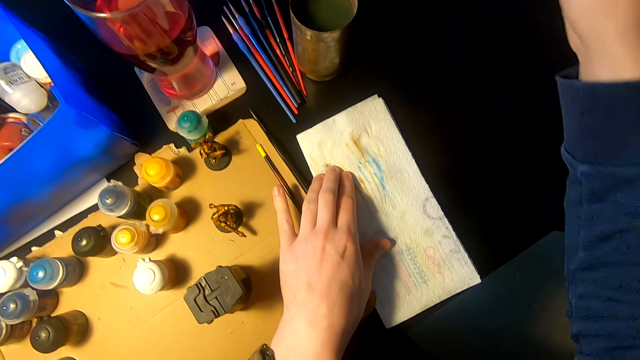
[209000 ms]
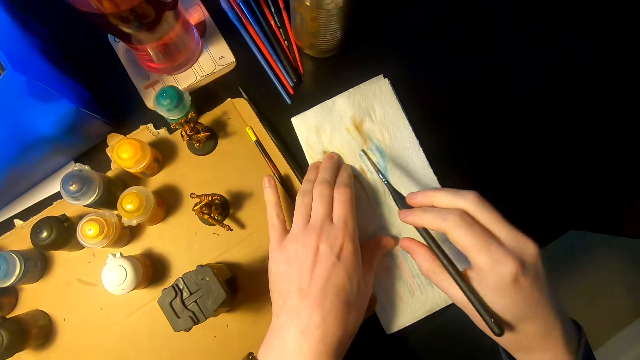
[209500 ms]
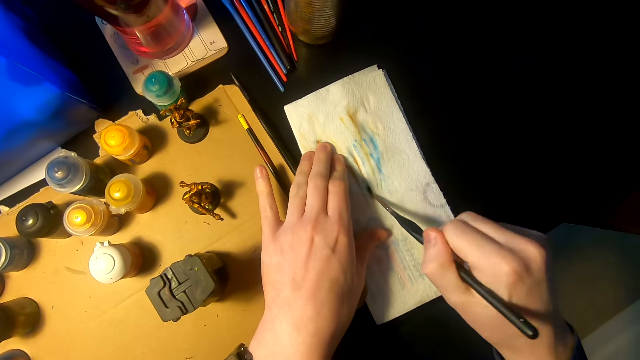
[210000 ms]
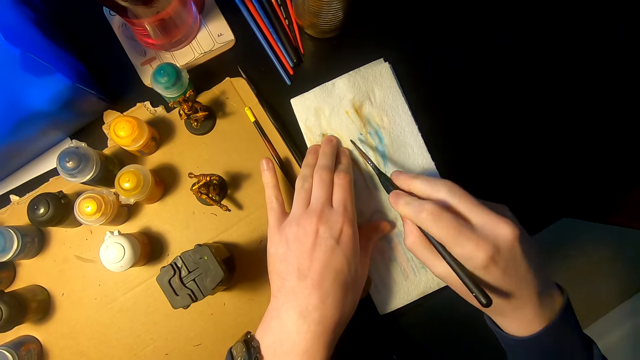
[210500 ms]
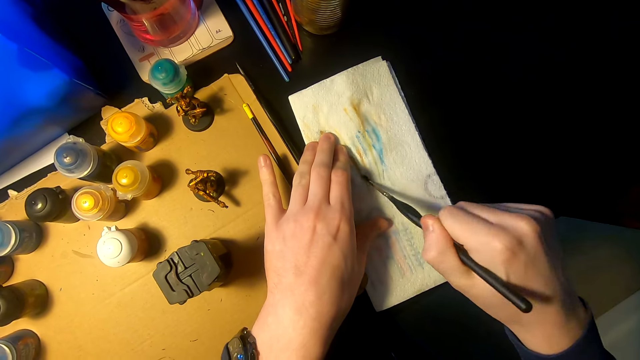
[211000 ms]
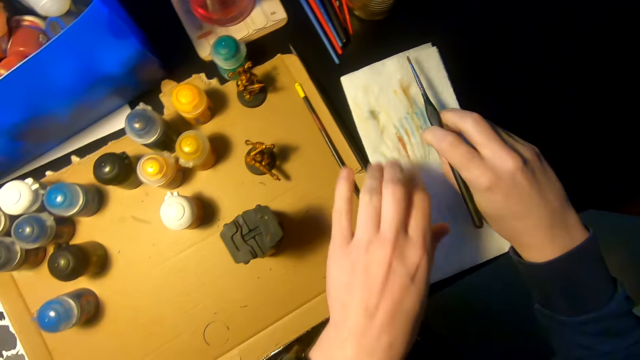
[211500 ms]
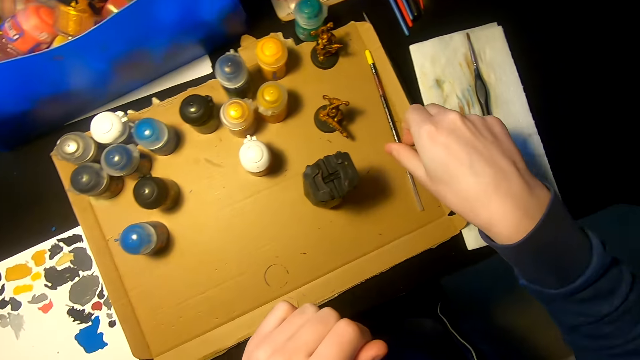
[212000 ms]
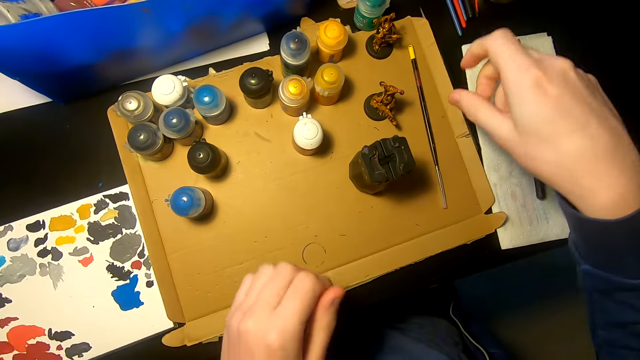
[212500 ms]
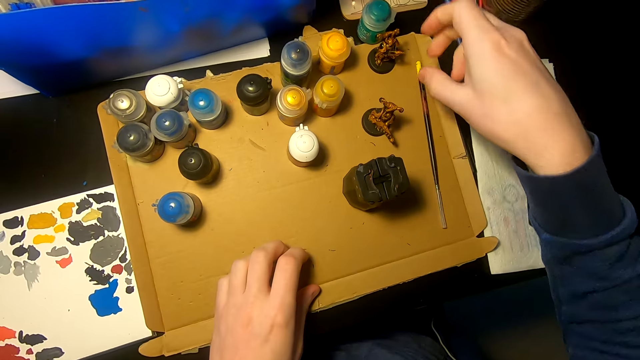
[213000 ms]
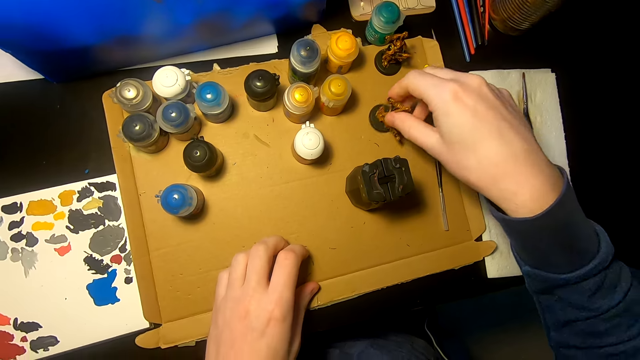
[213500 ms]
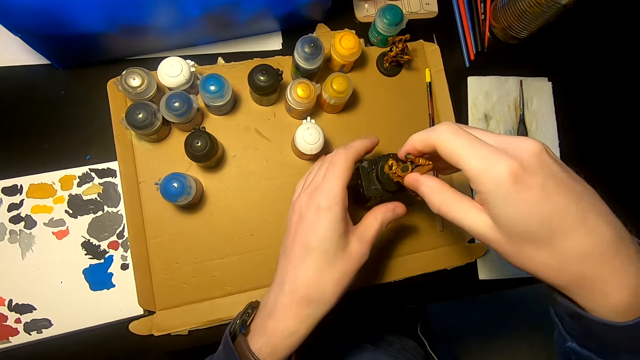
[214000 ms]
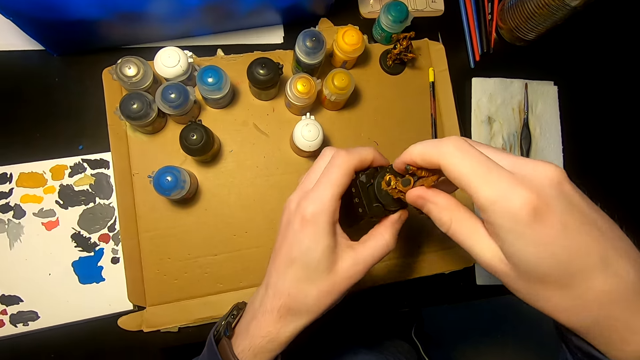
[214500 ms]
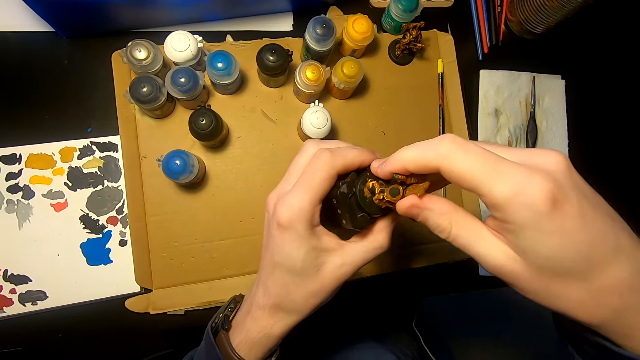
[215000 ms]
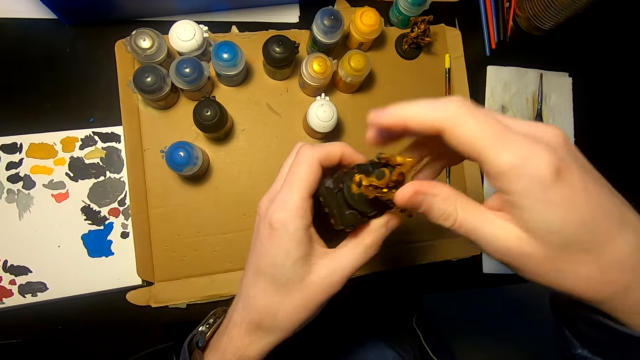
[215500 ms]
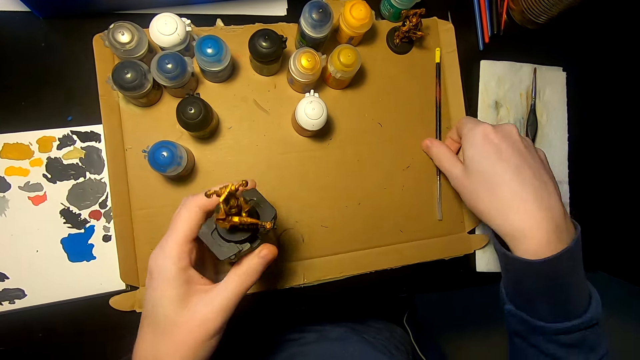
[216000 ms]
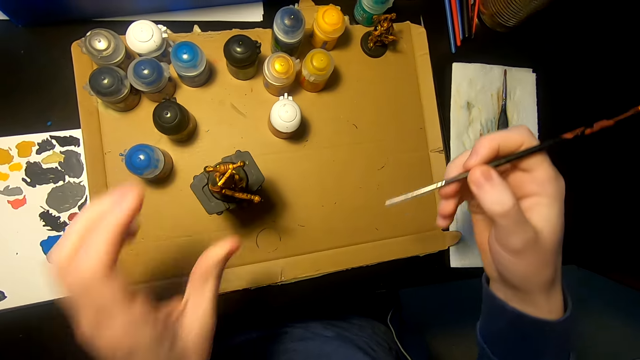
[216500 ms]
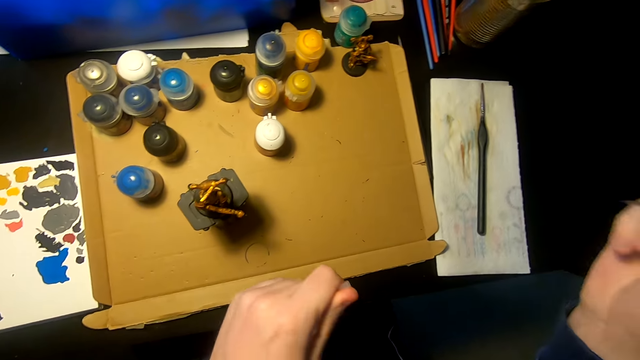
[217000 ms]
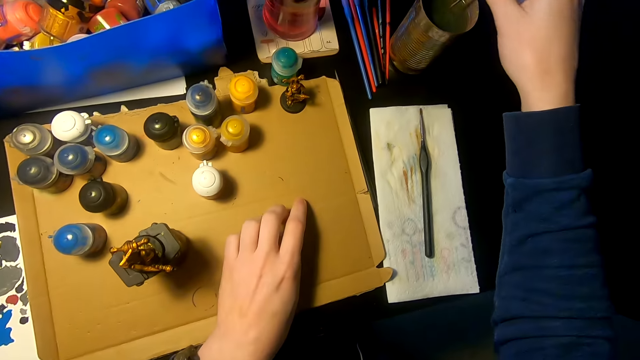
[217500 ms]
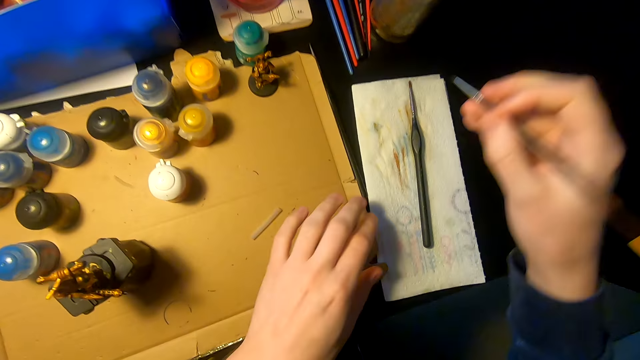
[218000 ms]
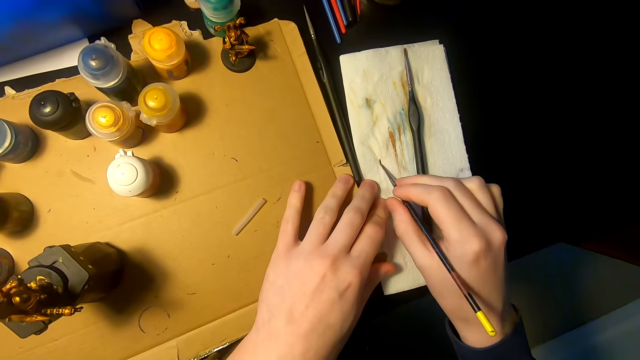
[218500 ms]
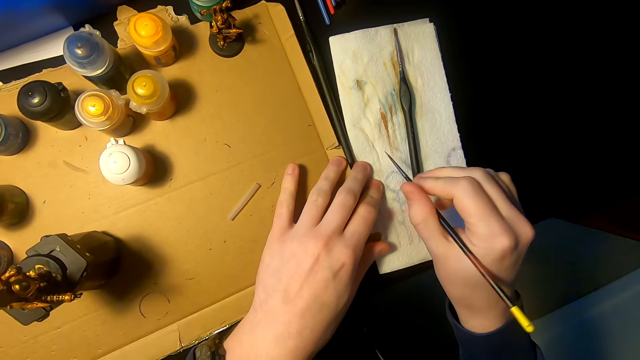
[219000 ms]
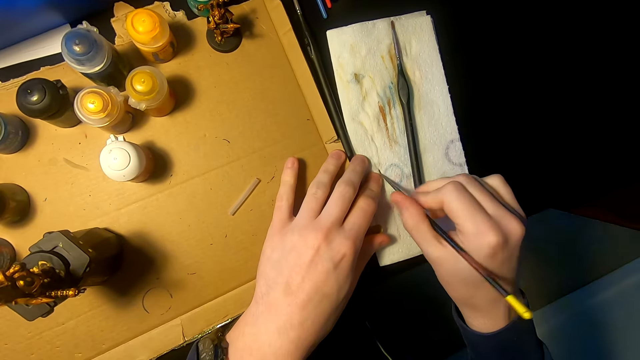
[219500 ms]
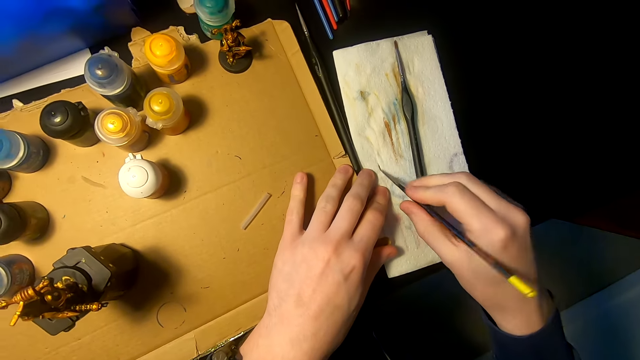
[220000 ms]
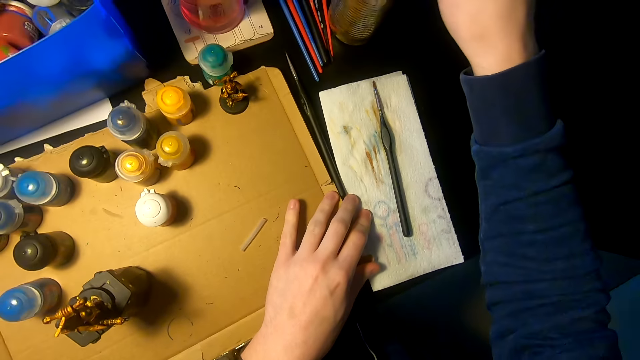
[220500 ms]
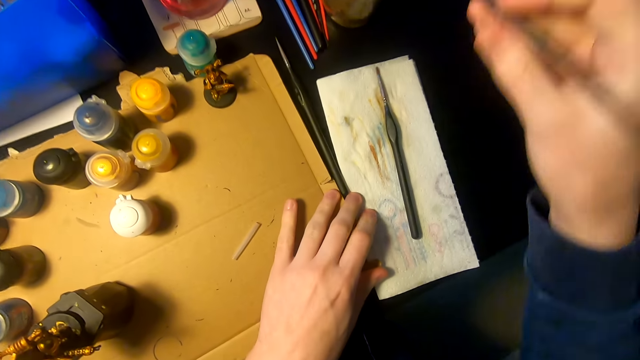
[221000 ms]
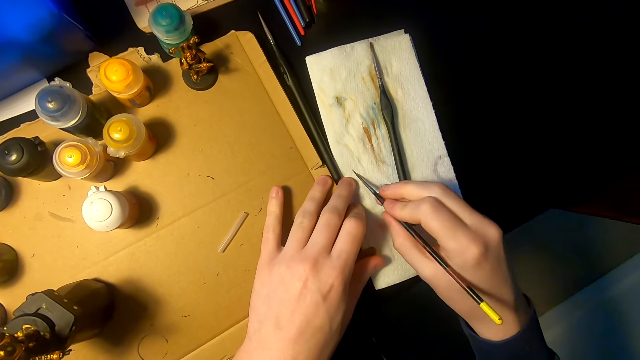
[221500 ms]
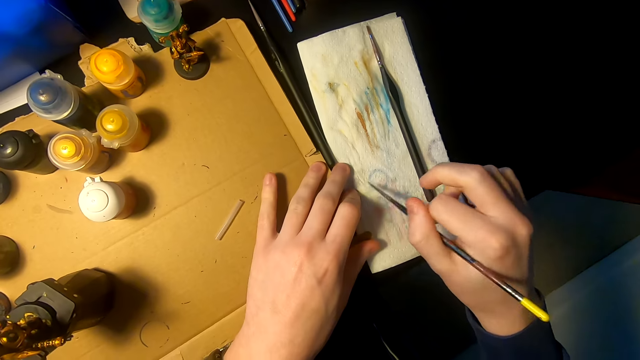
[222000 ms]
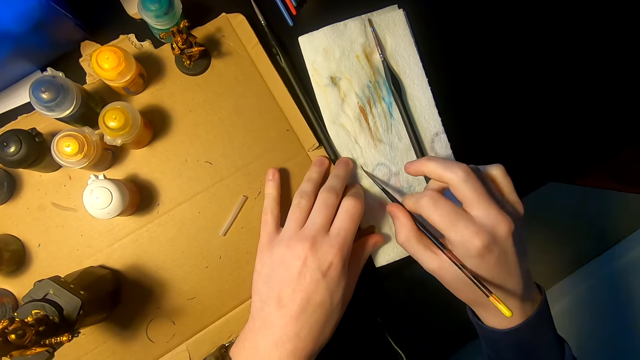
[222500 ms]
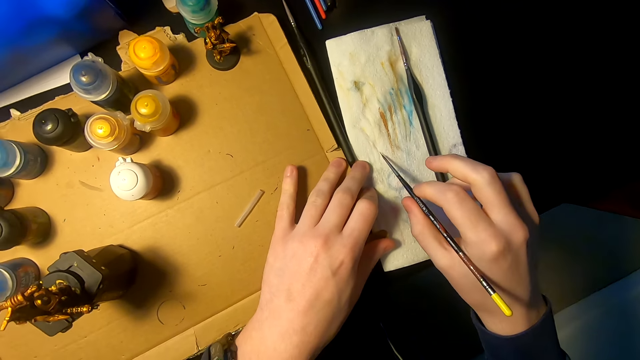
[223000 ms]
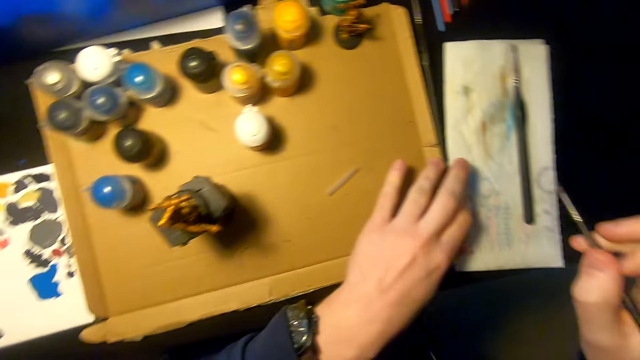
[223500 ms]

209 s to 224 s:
The camera wearer wipes the painting brush on a piece of paper. They hold the paintbrush. They place the painting brush on top of the piece of paper. They hold the monument or model sculpture. They fix the model sculpture. They hold the paintbrush. They pick up a painting brush. They dip the brush in the paints. They wipe the painting brush on the piece of paper. They dip the brush in the paints. They wipe the painting brush on the piece of paper.

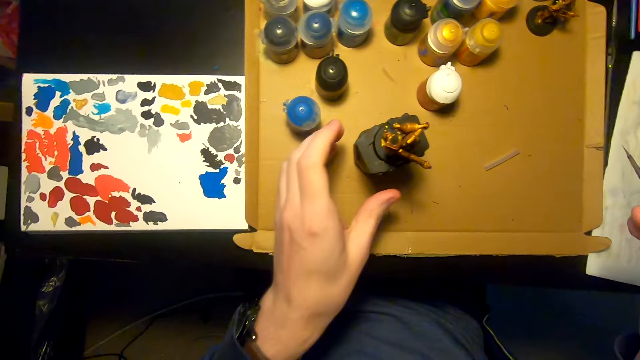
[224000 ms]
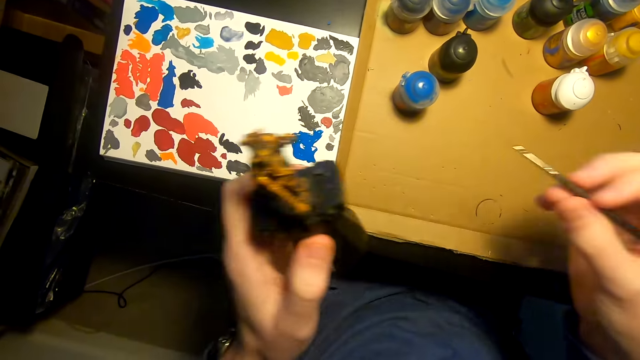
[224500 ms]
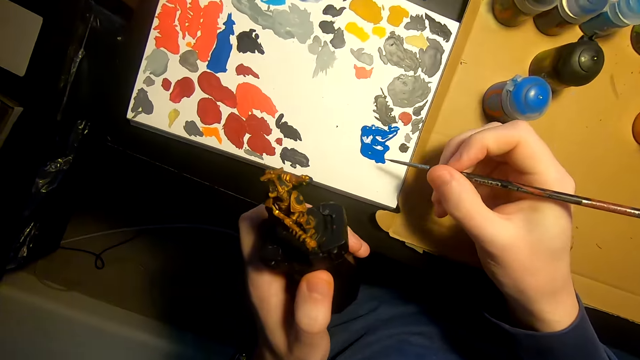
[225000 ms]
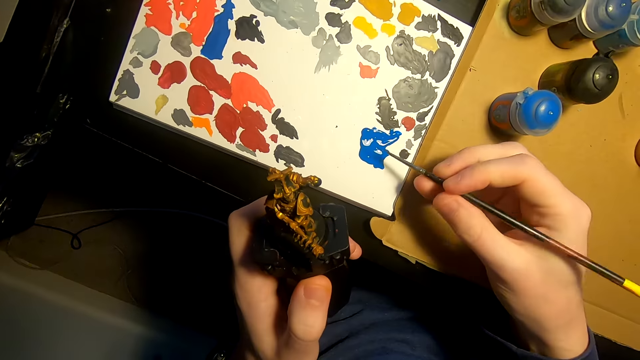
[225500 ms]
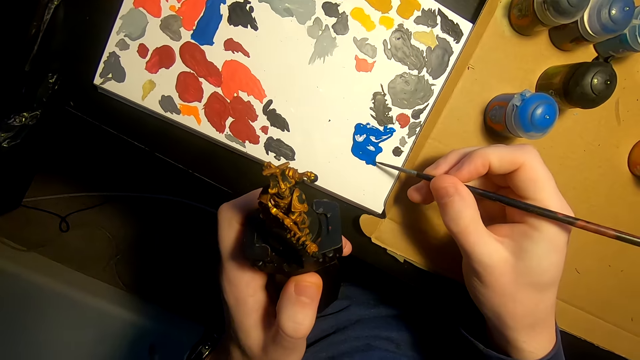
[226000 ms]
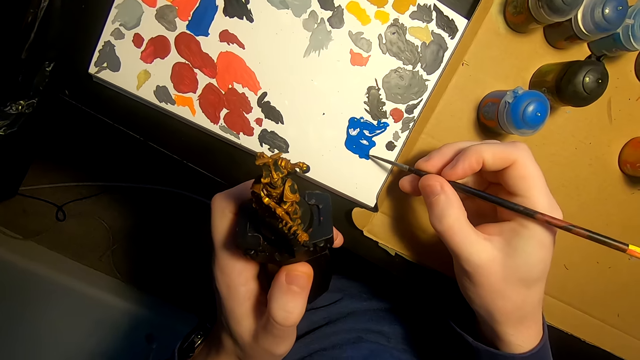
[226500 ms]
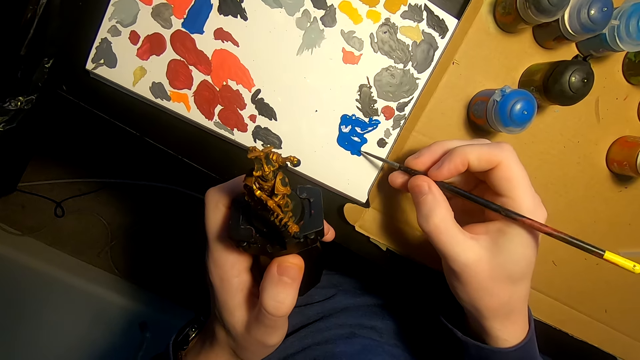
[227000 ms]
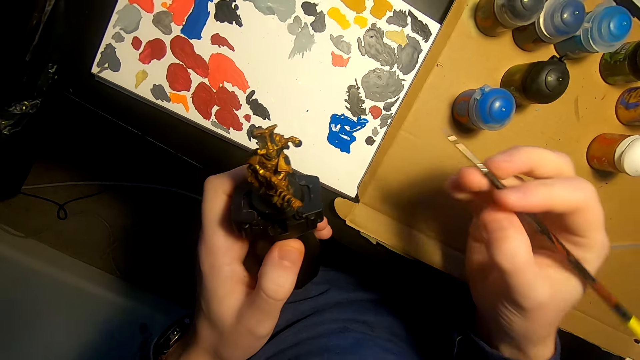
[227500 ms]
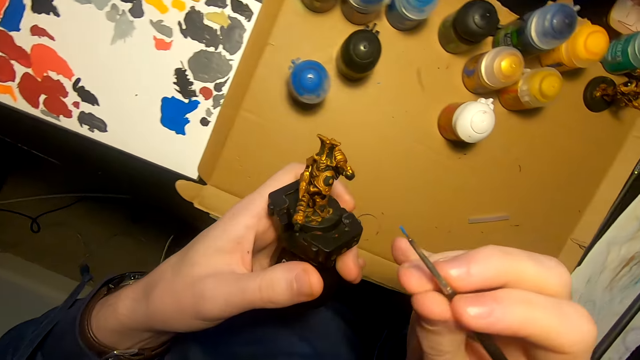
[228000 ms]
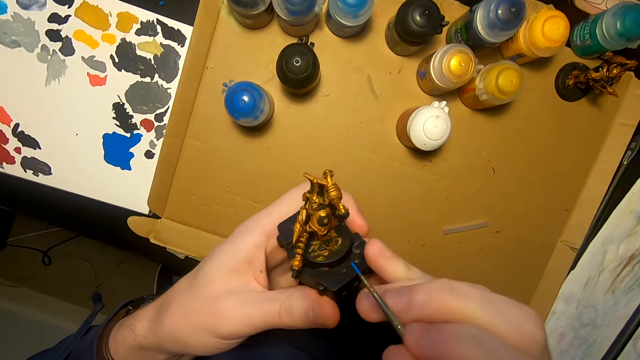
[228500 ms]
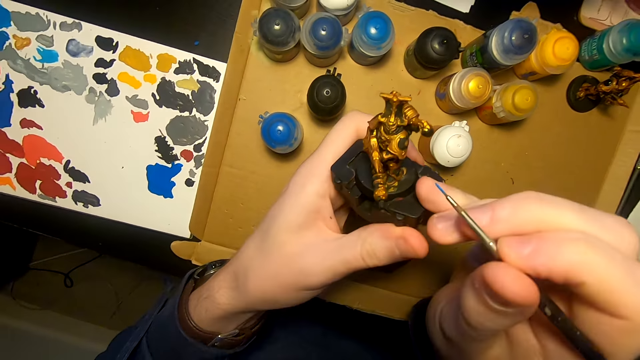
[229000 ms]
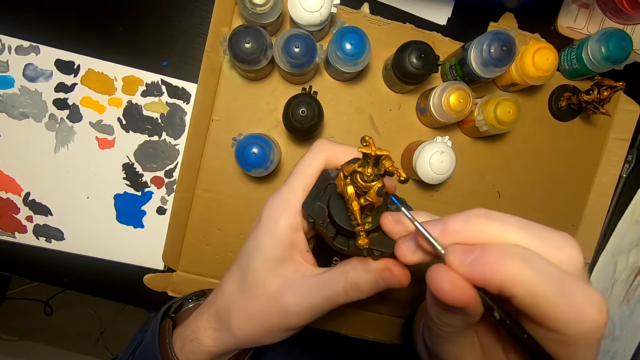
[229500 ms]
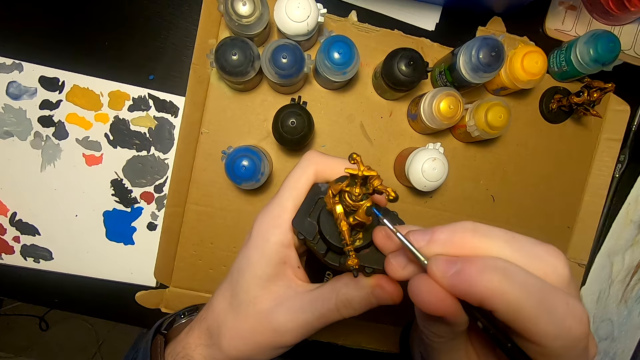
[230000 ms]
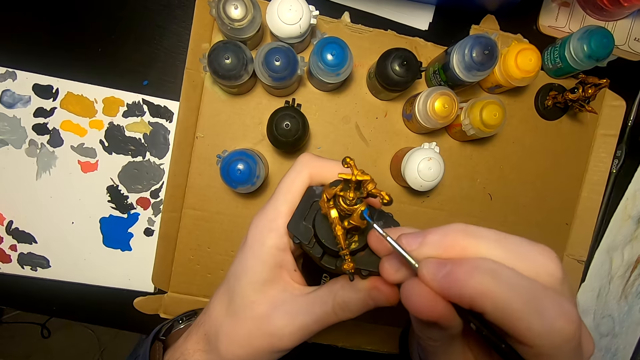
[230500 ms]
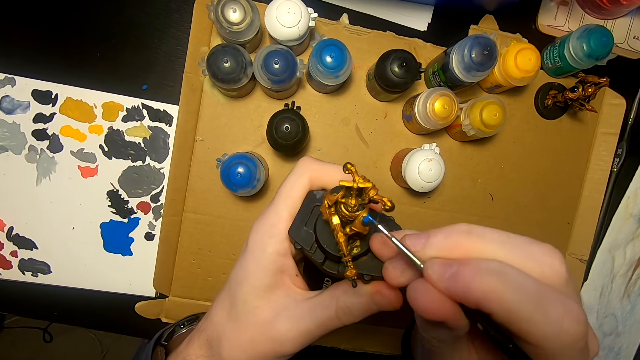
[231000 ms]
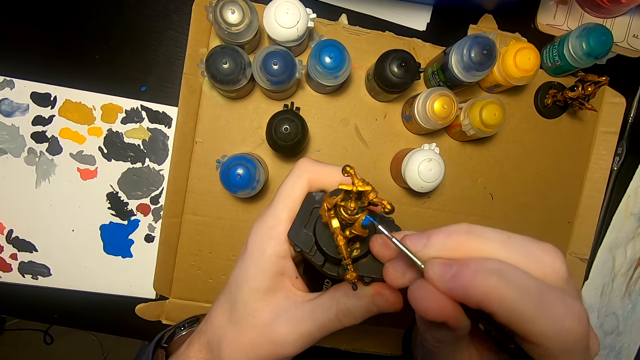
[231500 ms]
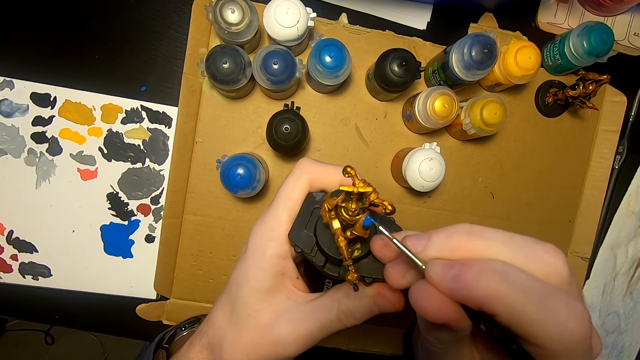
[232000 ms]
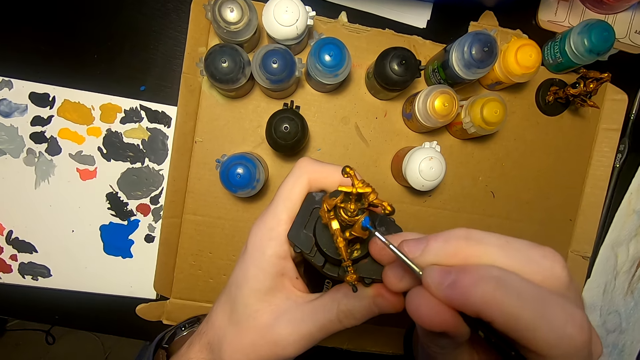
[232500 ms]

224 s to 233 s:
The camera wearer holds the model sculpture. They dip the paint maker in the color. They put the paints on the painting brush. They paint the model sculpture with the painting brush.
